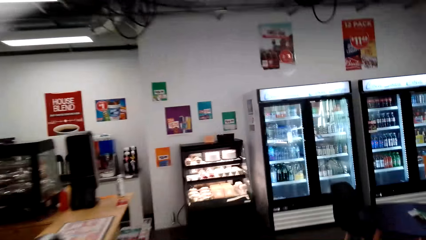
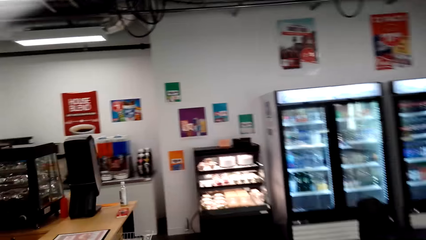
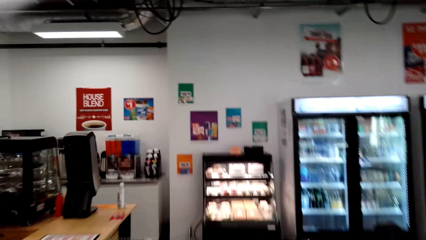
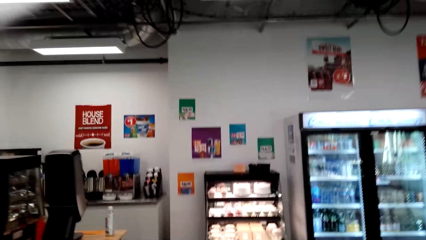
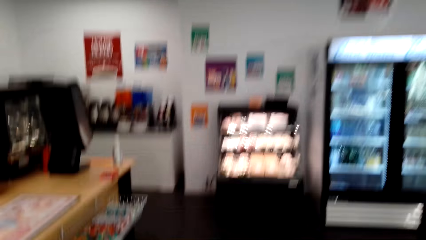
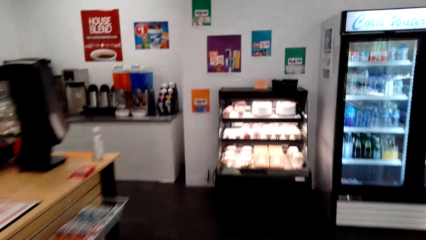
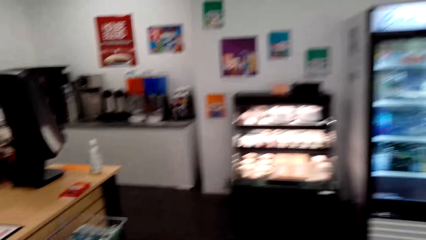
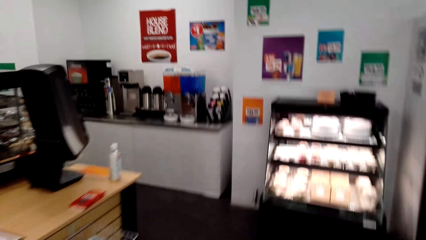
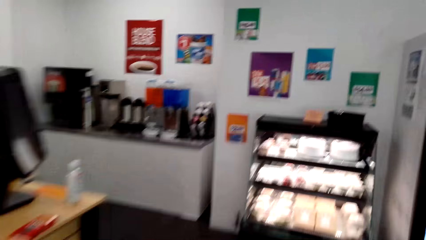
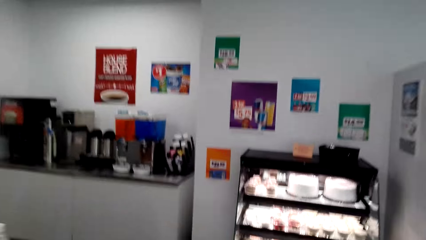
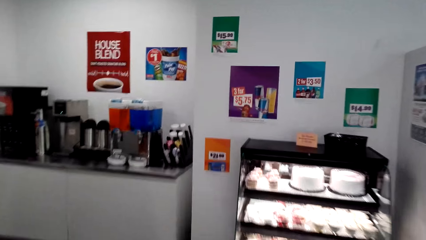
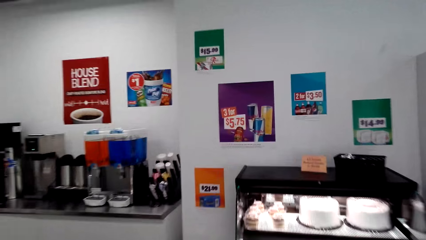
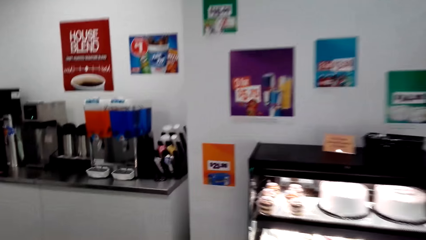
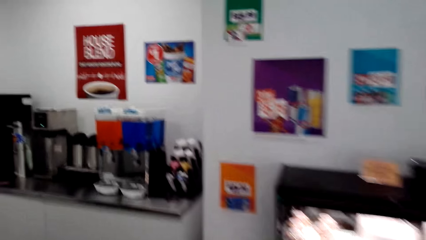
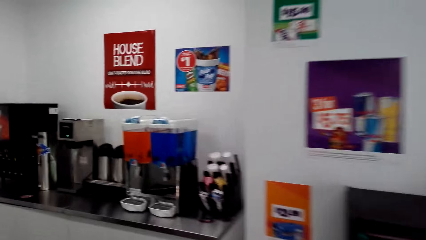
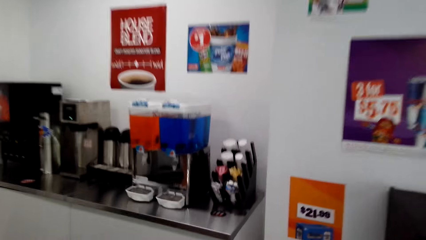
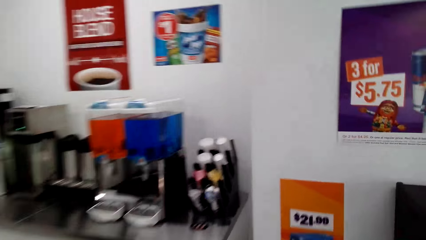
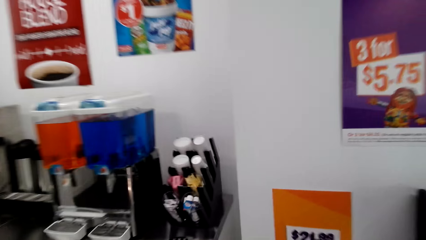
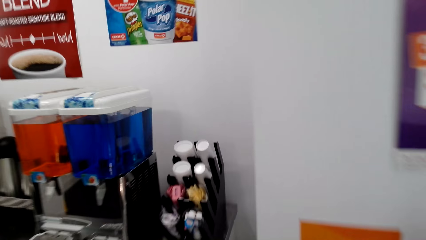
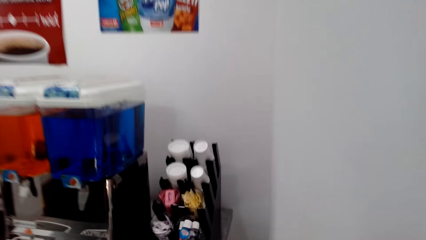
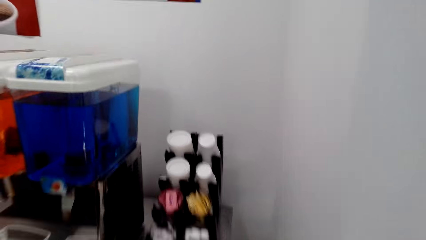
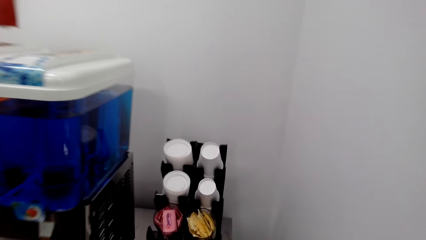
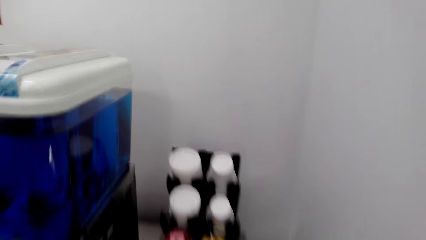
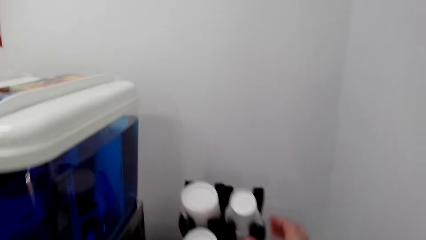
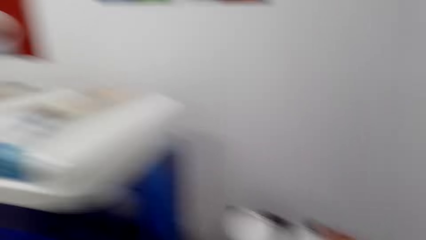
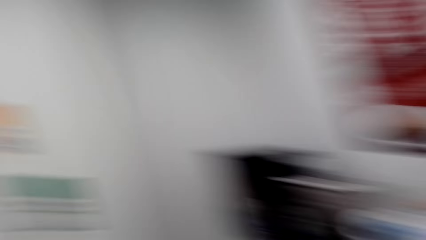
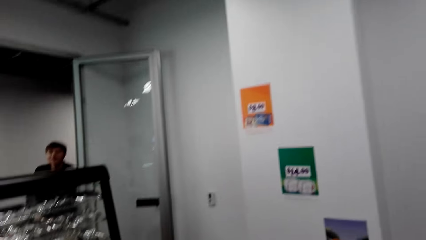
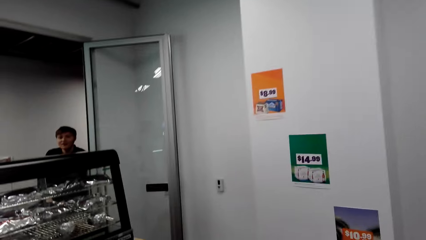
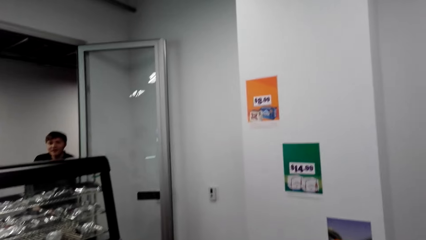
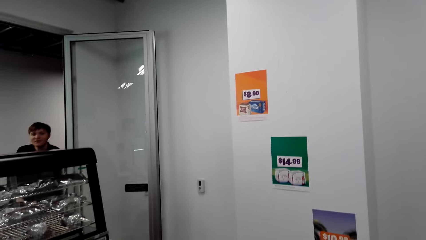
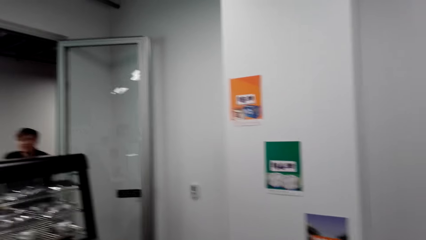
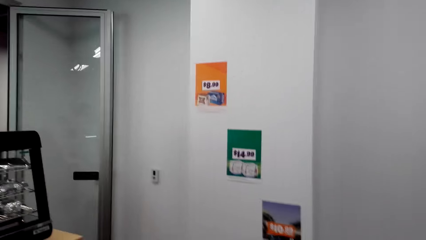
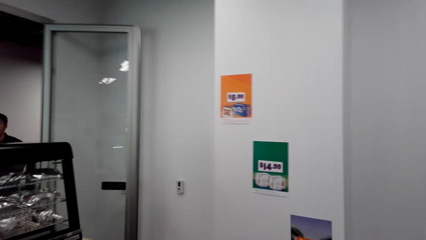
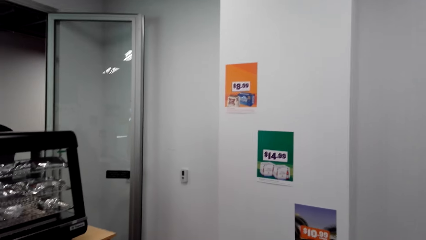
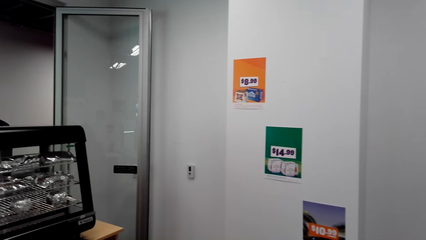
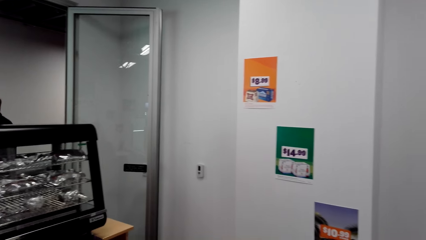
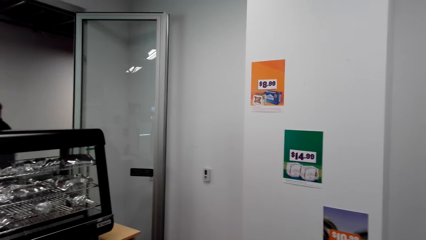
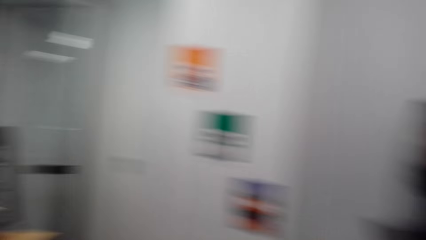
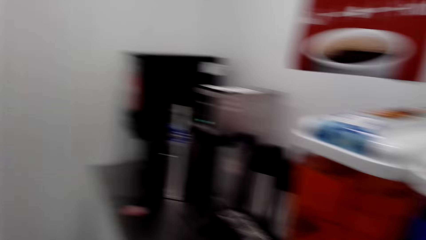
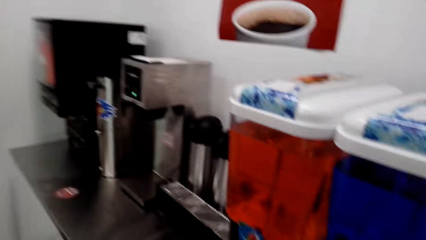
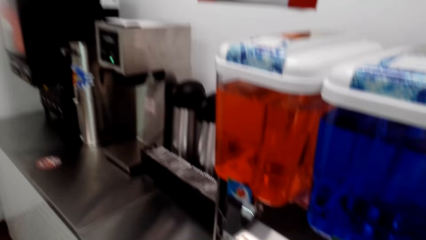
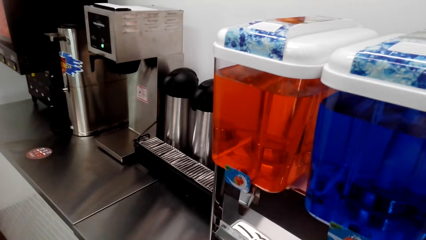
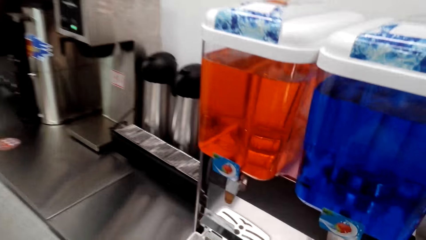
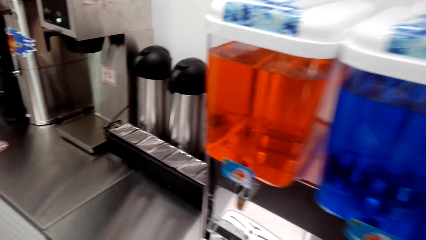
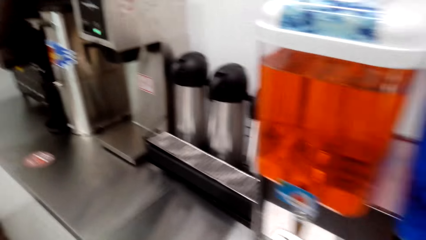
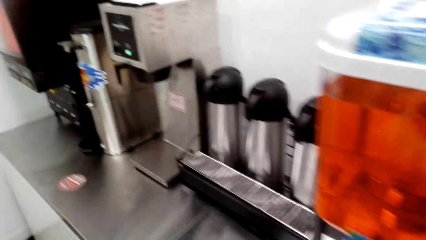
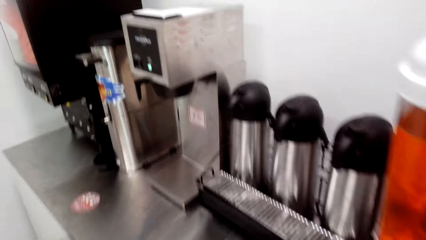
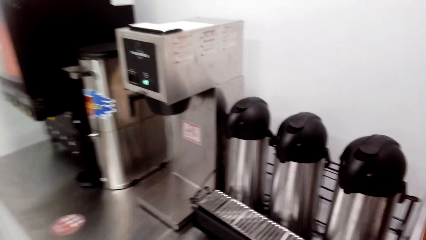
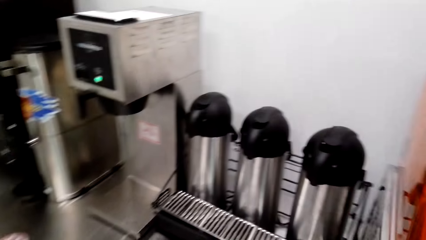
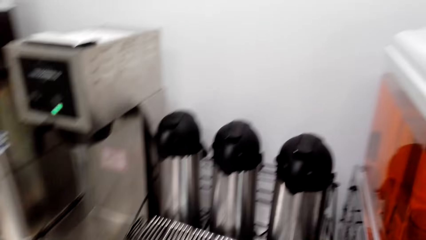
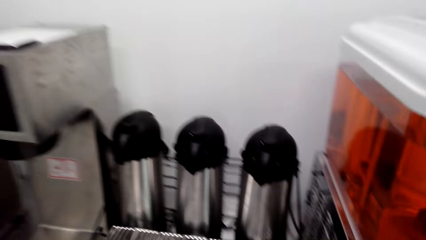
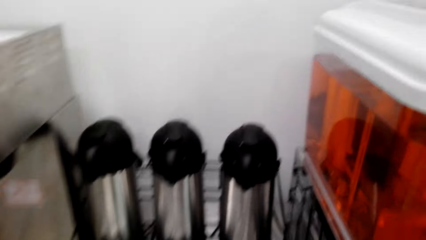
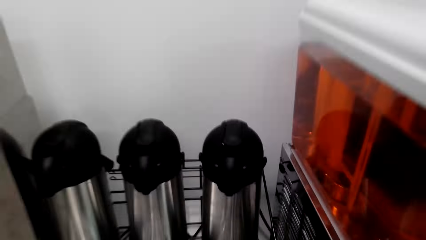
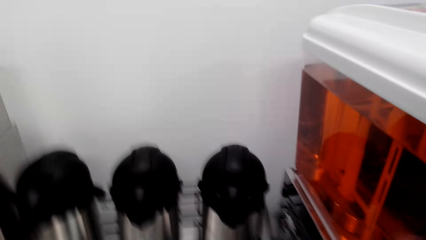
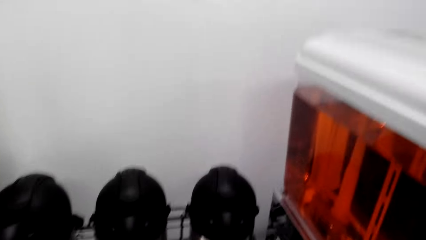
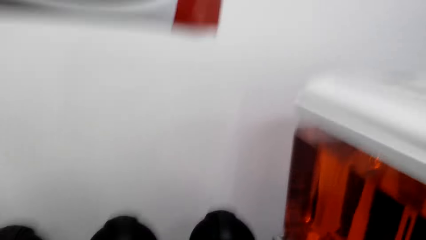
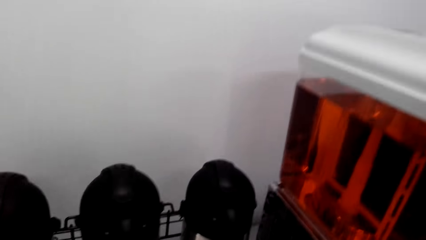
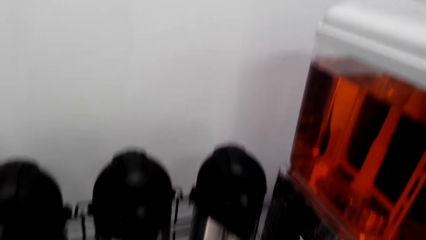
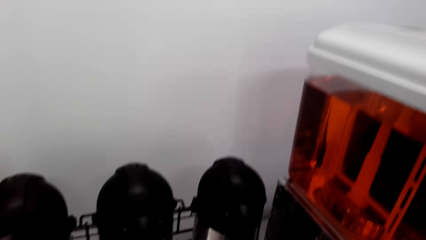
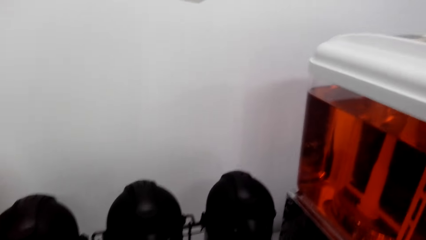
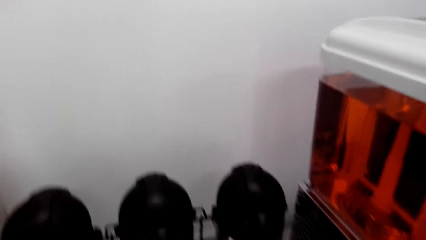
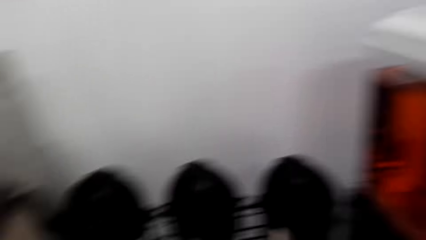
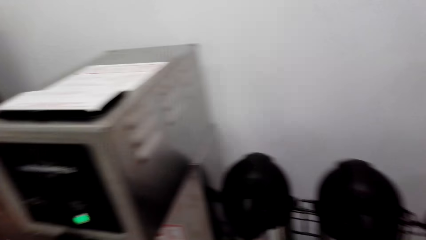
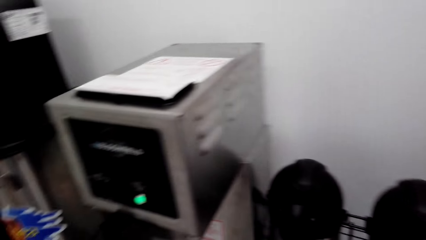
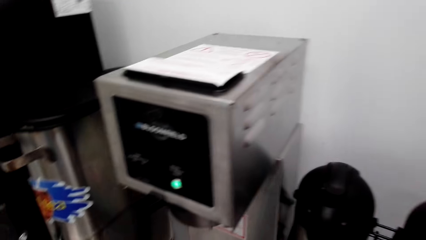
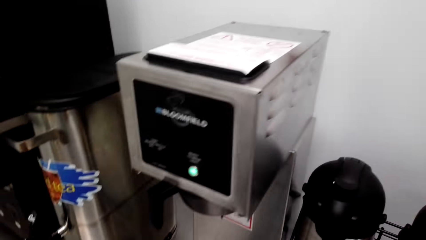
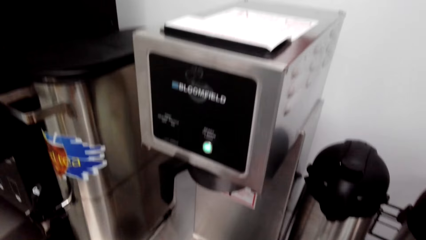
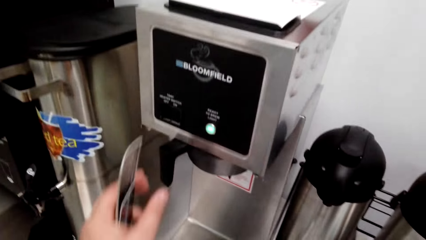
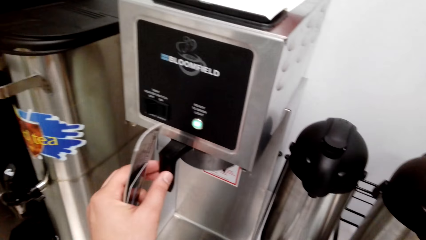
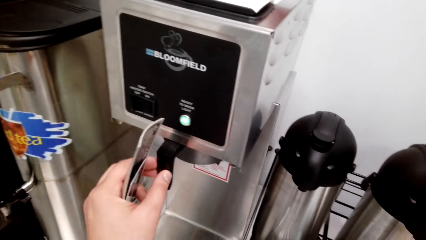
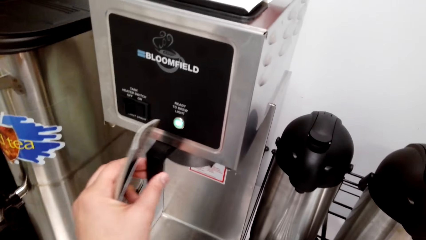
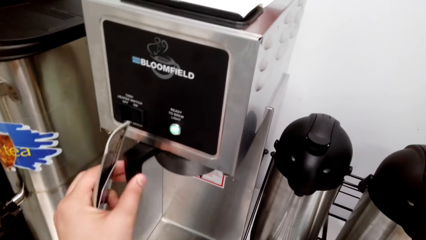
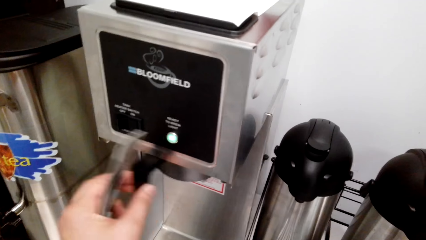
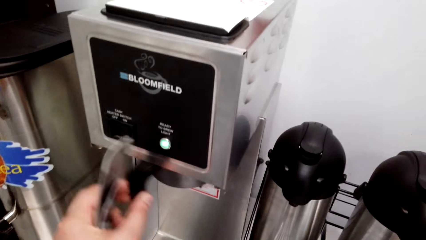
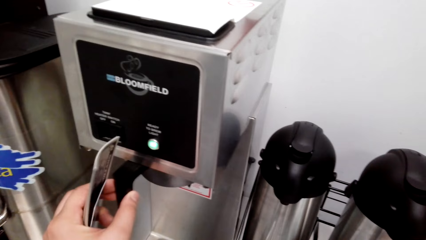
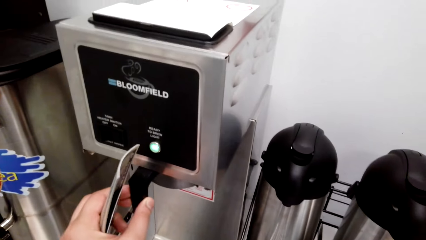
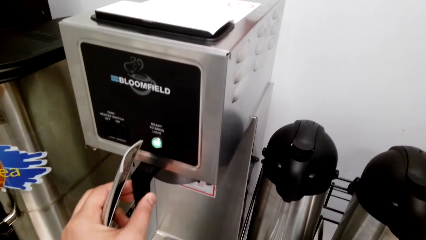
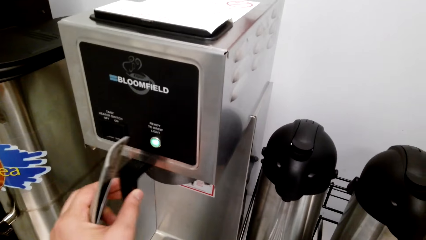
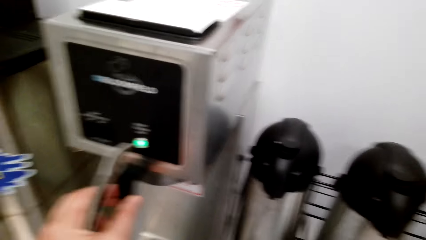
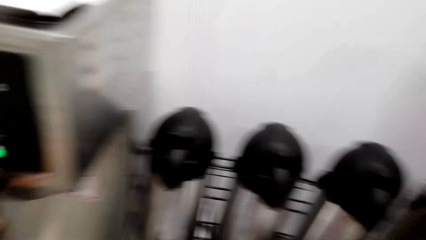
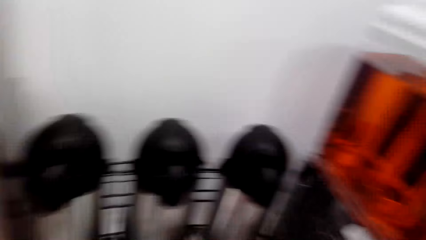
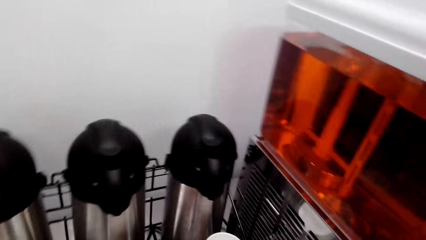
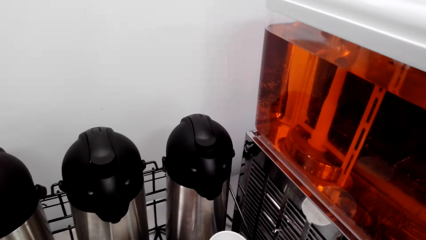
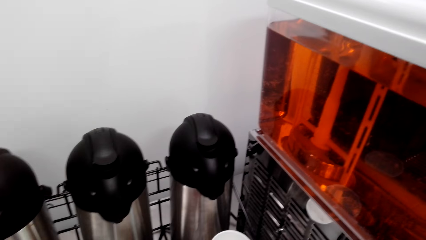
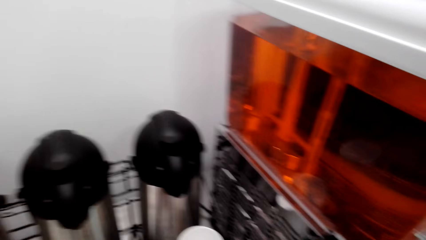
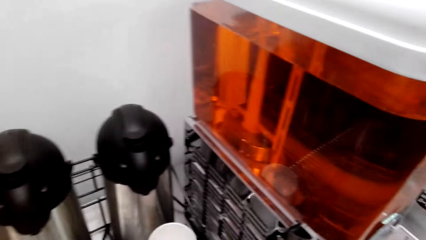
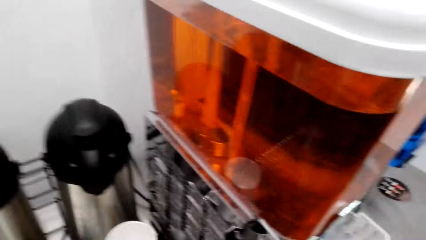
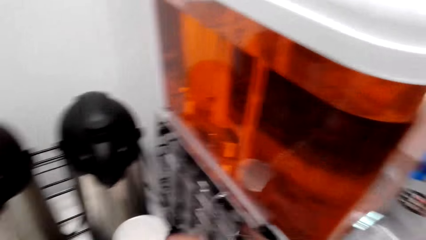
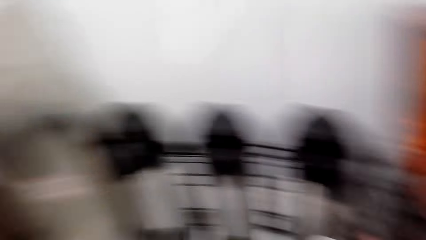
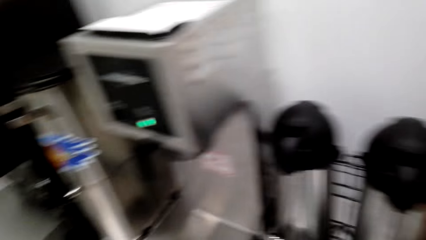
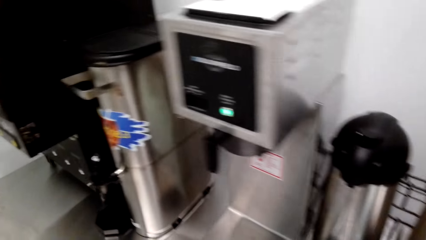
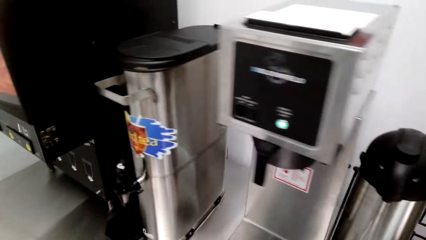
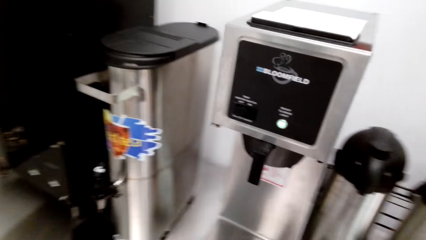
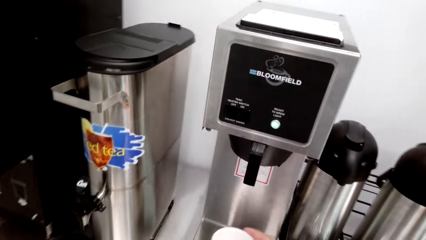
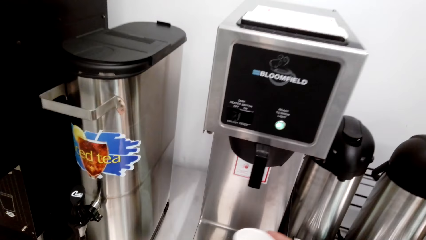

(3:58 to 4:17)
A woman converses with the camera wearer. The camera wearer opens a dispenser.
